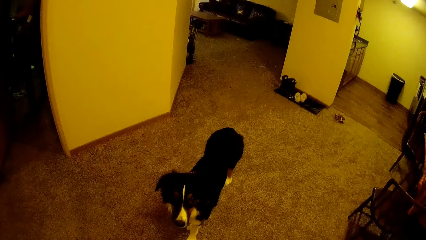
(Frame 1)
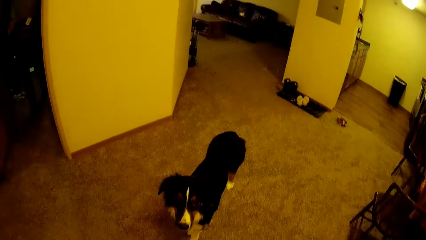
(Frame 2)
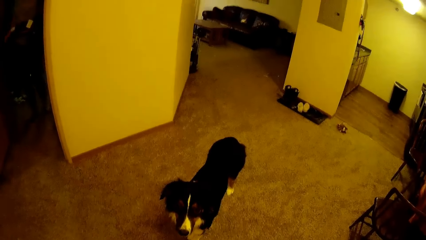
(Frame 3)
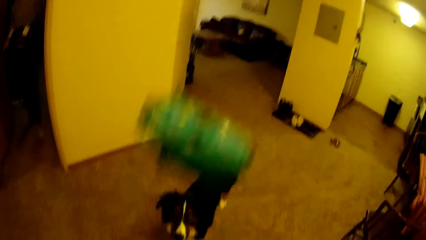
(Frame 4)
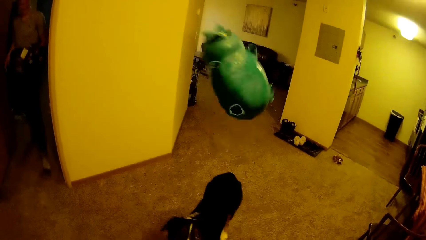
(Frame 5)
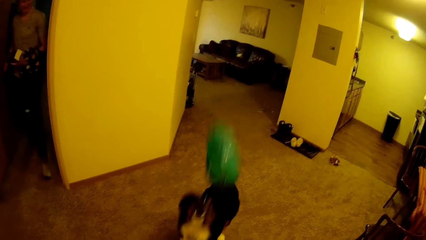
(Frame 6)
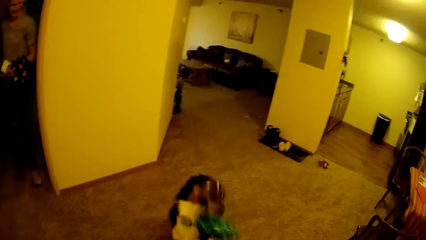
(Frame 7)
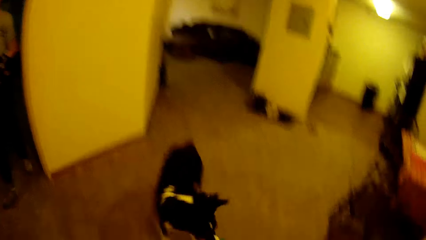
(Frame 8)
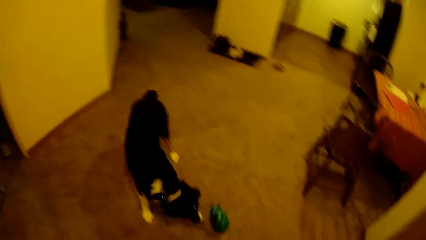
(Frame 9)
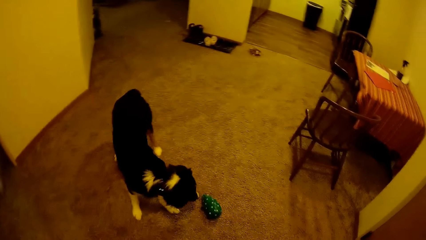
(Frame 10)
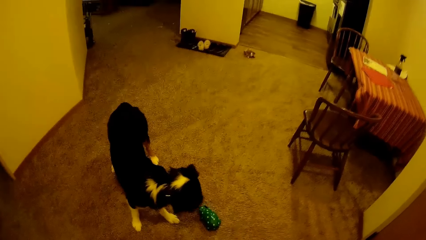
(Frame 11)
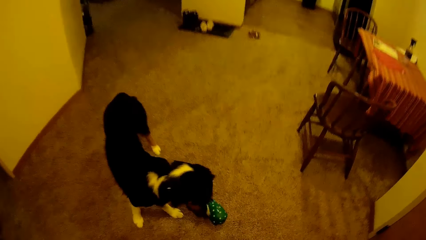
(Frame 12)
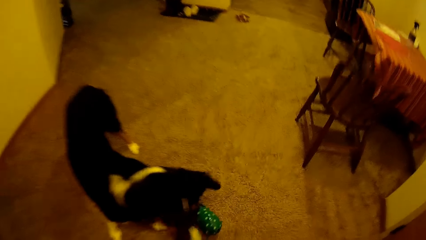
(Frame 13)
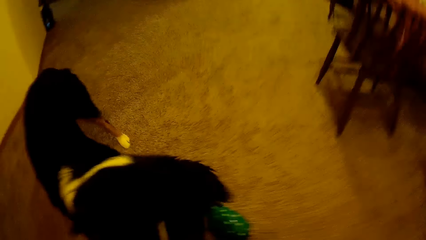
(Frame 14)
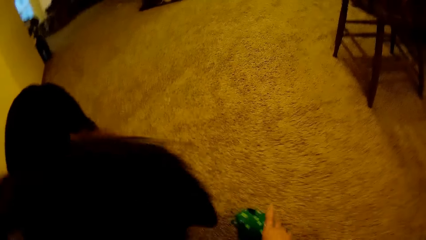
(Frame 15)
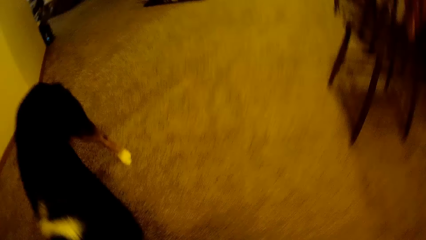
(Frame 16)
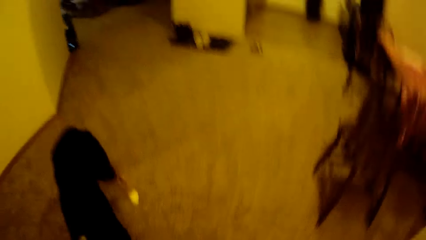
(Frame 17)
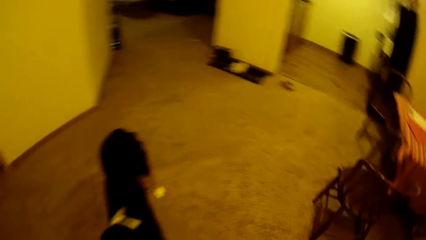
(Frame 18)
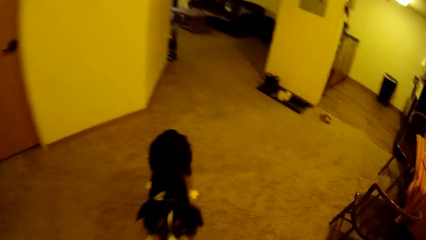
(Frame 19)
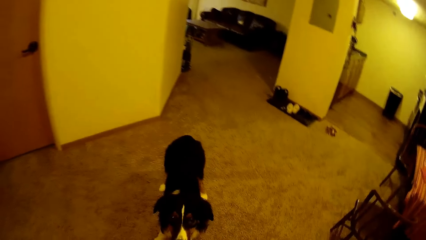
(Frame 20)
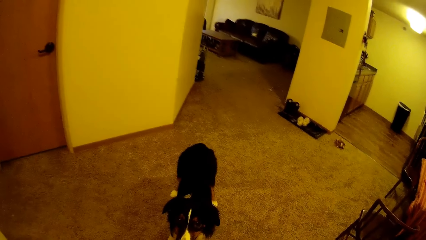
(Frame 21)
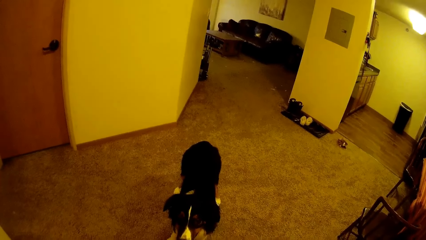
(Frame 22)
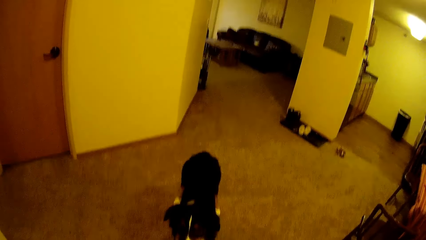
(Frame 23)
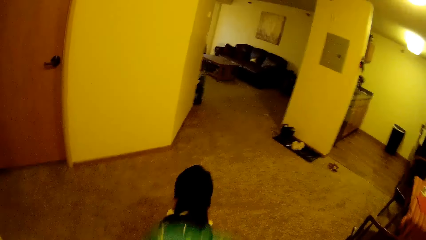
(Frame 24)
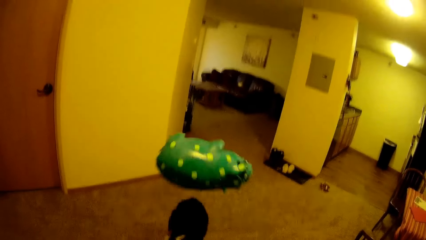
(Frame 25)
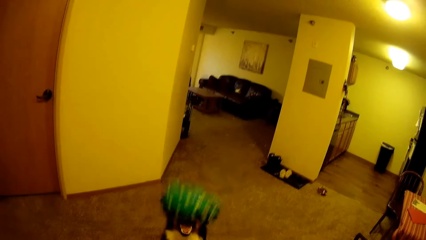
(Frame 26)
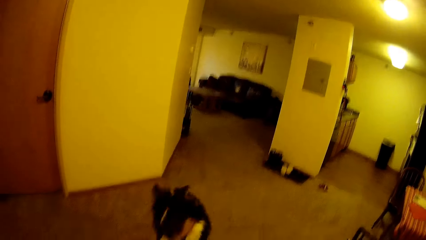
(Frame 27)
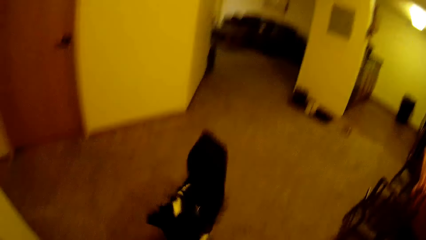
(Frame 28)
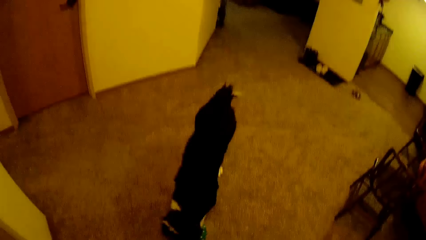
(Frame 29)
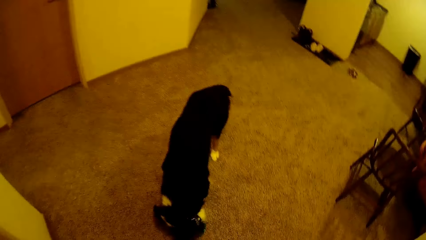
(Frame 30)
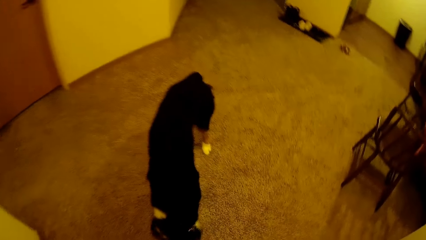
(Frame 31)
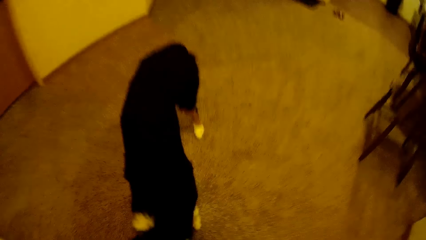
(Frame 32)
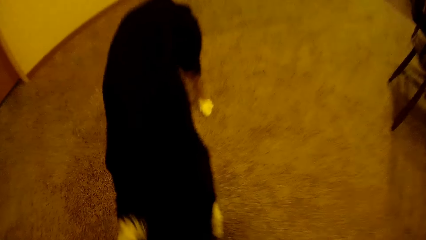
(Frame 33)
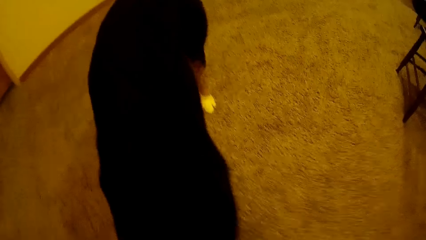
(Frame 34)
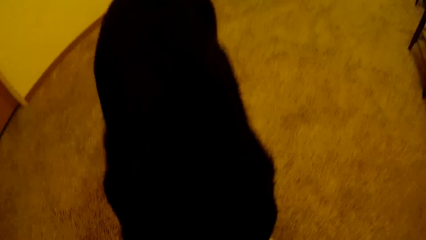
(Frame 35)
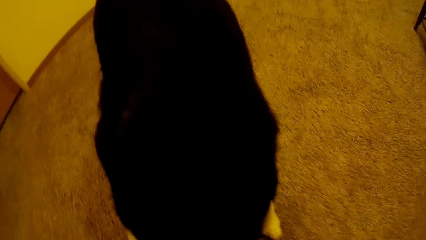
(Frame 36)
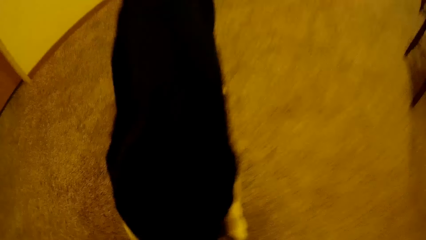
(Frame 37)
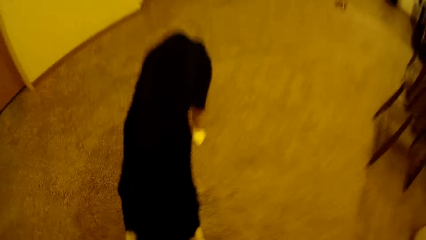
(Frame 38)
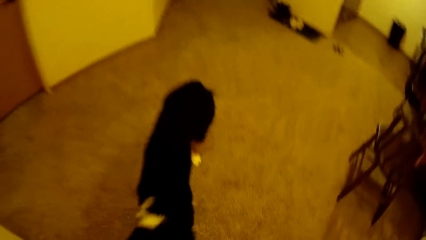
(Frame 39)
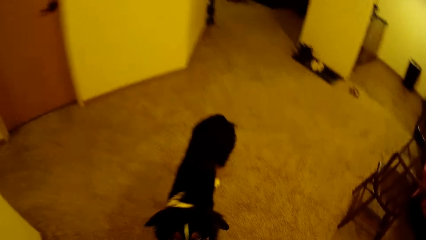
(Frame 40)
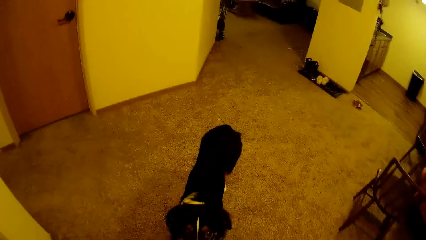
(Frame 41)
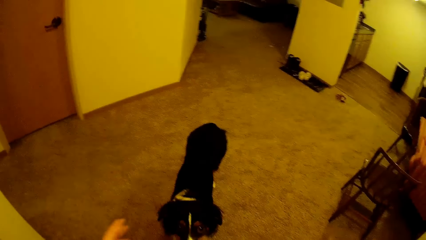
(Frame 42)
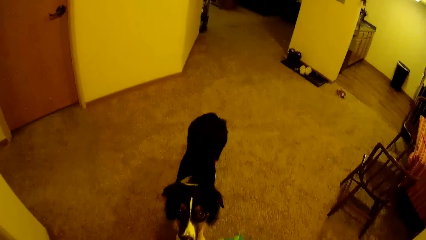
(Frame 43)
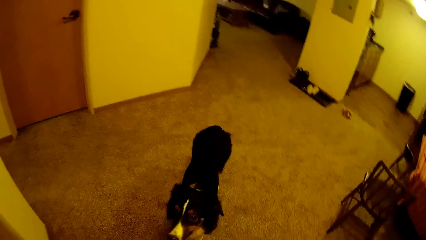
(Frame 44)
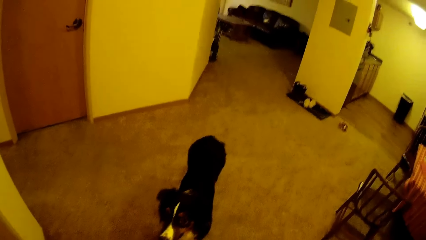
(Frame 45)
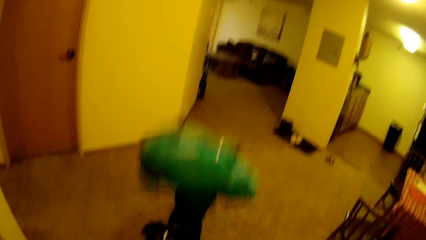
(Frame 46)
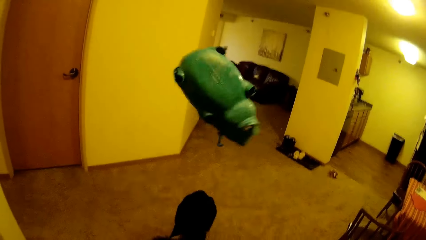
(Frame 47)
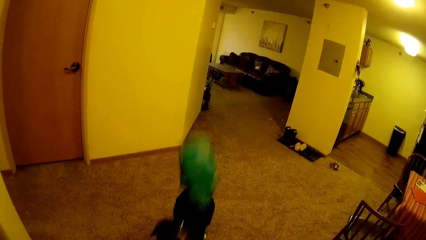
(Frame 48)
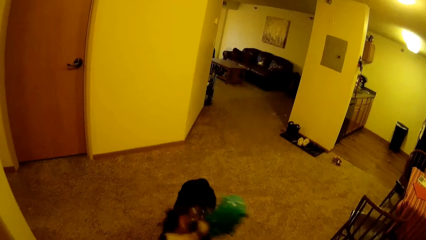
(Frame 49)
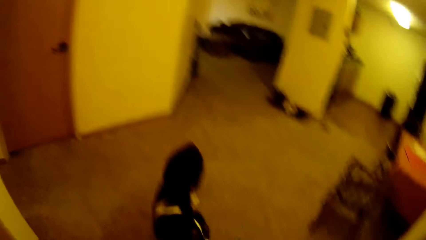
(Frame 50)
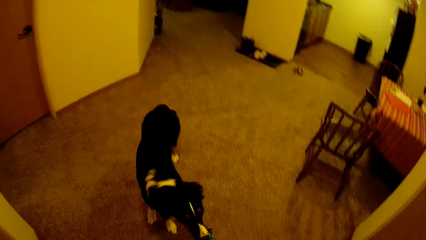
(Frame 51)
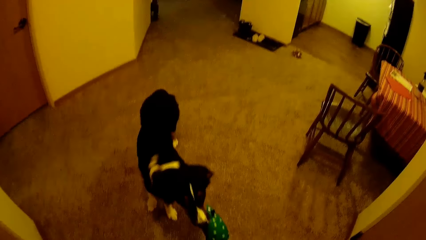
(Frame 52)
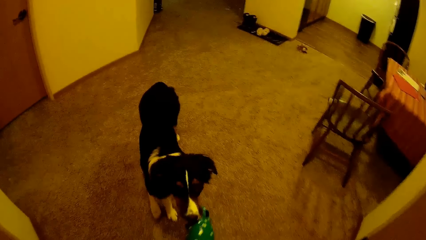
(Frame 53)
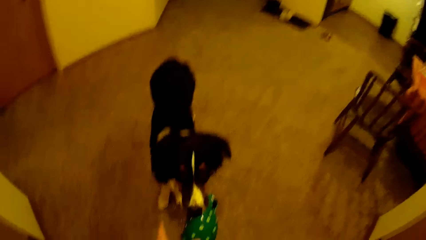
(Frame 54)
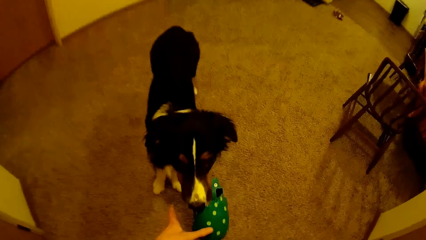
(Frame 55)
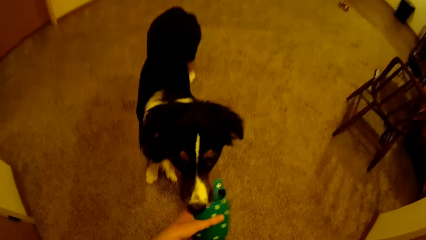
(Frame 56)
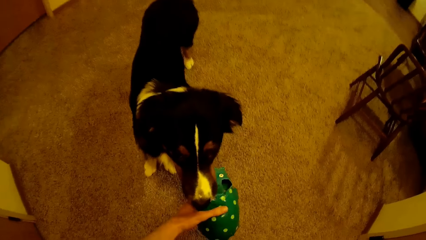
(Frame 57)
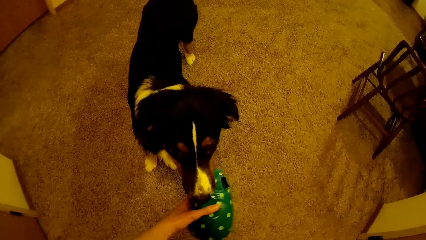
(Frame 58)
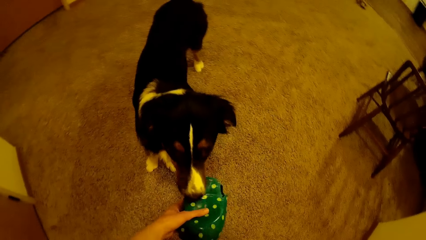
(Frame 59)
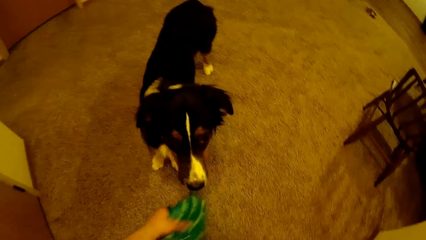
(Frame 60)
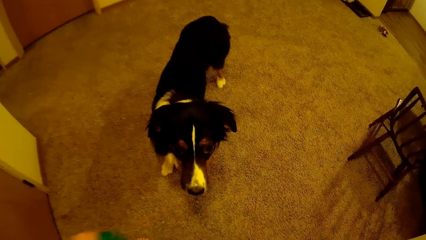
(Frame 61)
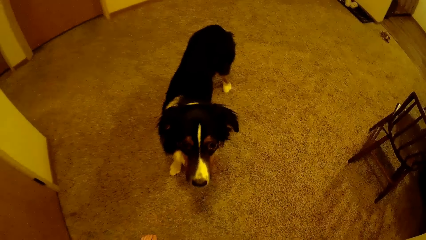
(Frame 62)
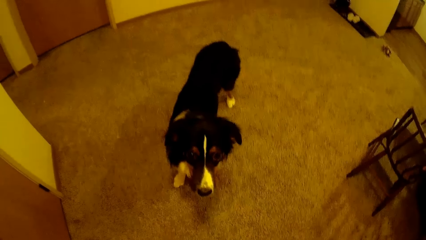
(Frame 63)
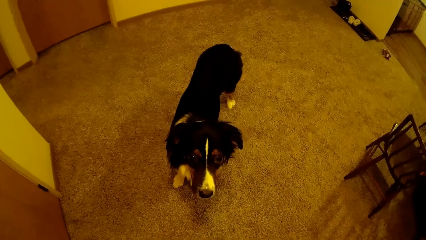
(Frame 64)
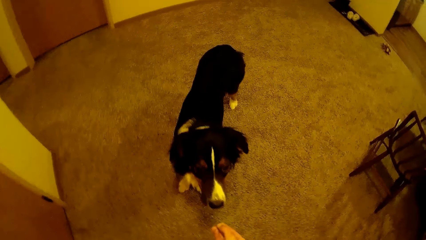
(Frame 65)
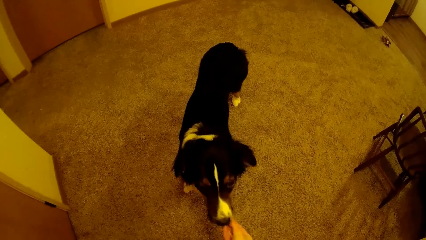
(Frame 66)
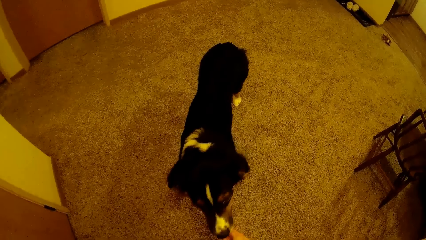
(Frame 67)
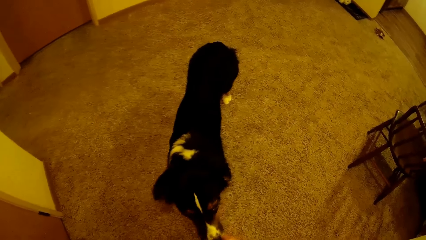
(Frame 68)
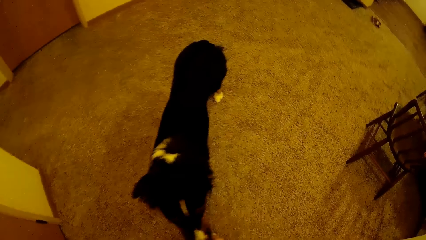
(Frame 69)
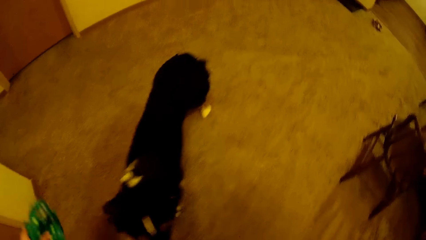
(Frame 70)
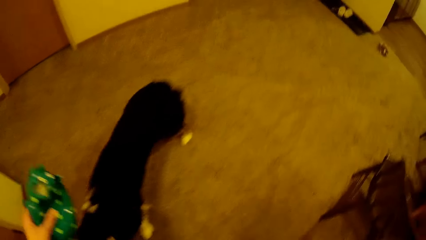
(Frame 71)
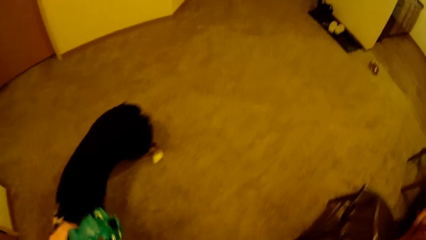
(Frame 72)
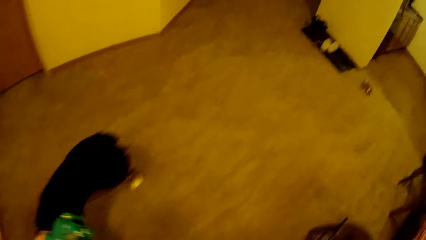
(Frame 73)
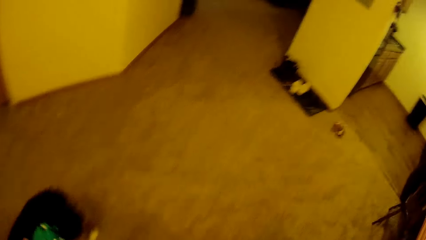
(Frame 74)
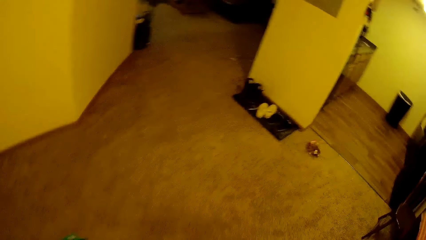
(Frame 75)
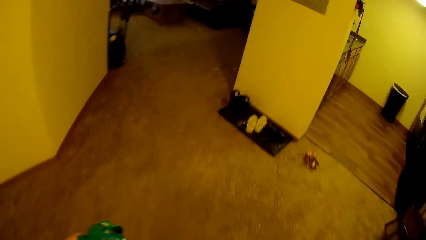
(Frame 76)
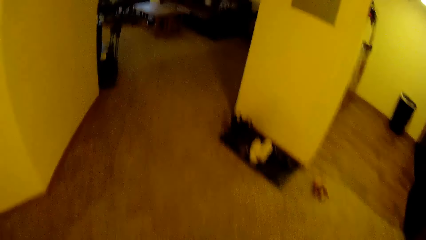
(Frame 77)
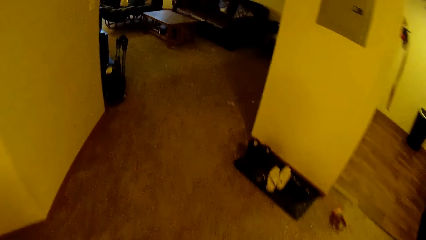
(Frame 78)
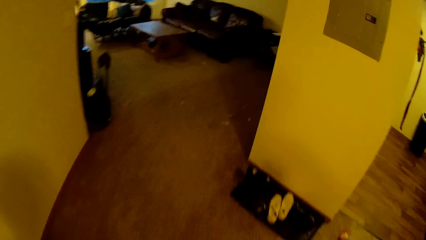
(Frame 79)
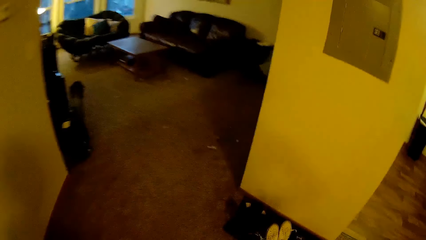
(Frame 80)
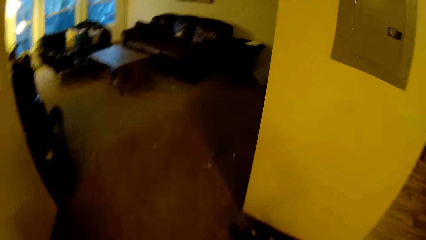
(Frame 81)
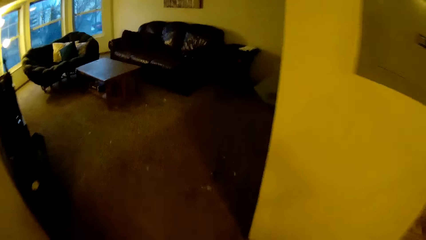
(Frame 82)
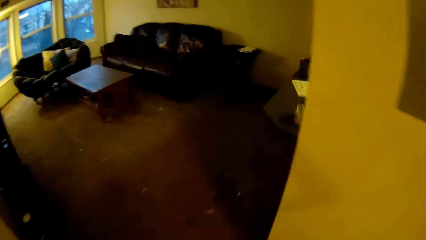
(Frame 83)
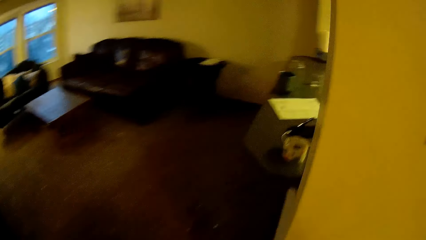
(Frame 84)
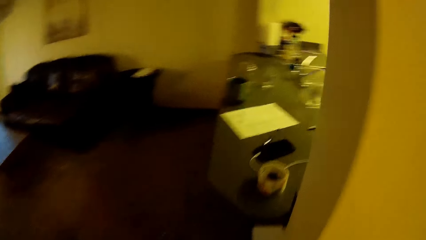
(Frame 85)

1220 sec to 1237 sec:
The camera wearer looks at the dog. They throw the toy at the dog. The man walks out of the room. The camera wearer picks up the toy. They train the dog. They throw the toy at the dog. They throw the toy at the dog again. They take the toy from the dog. They walk across the room.
